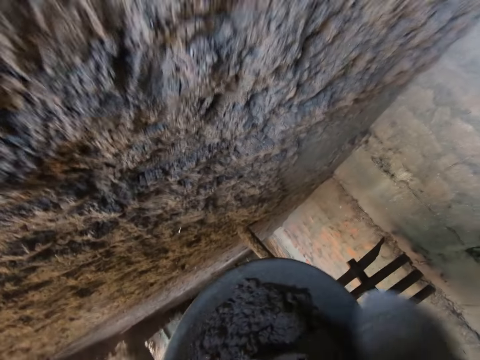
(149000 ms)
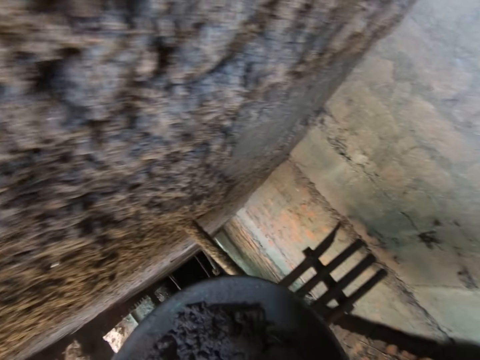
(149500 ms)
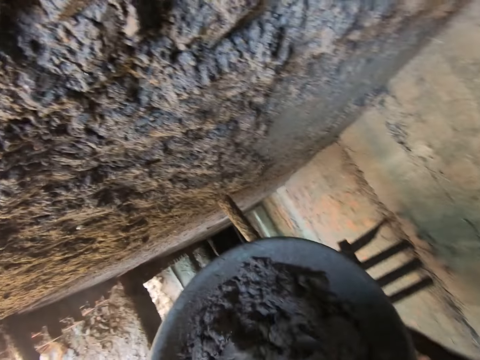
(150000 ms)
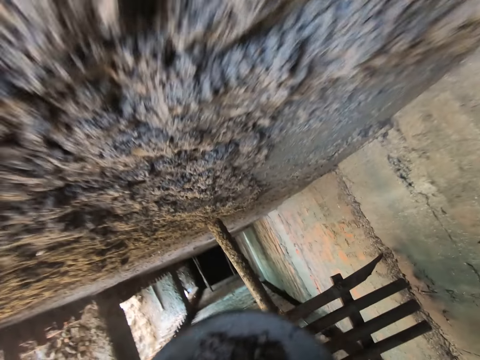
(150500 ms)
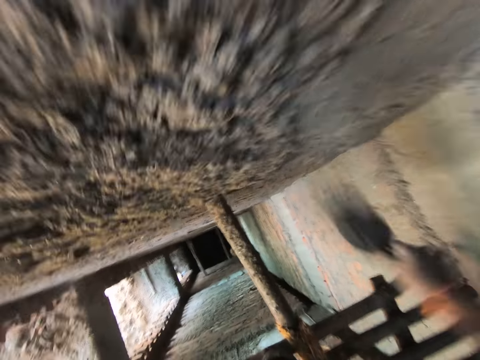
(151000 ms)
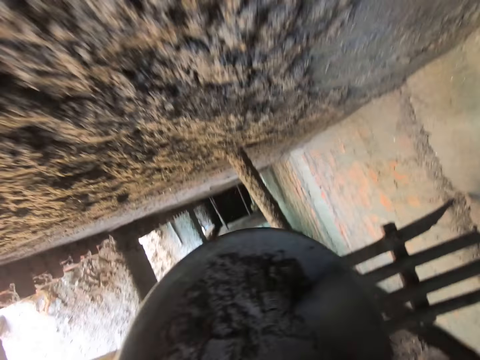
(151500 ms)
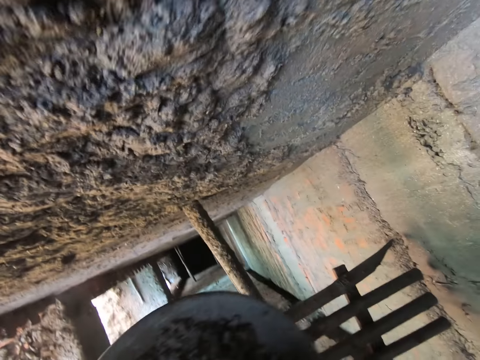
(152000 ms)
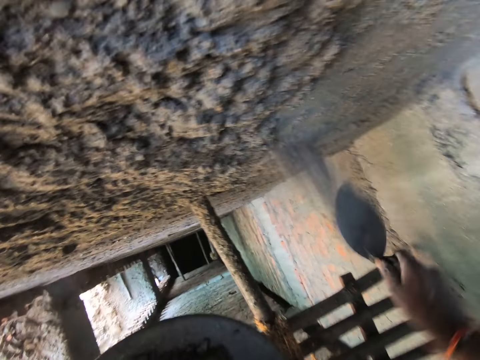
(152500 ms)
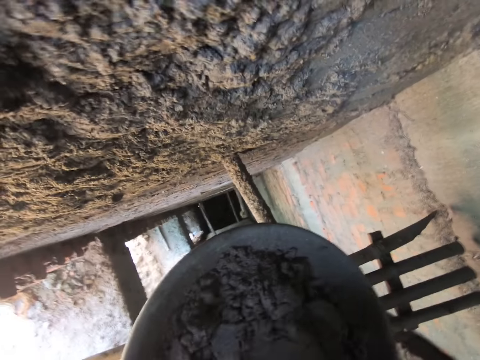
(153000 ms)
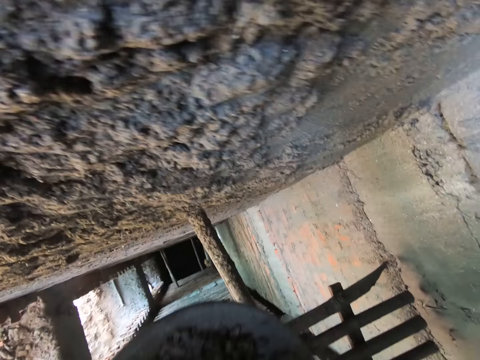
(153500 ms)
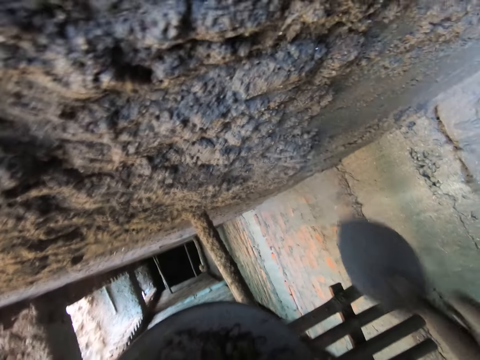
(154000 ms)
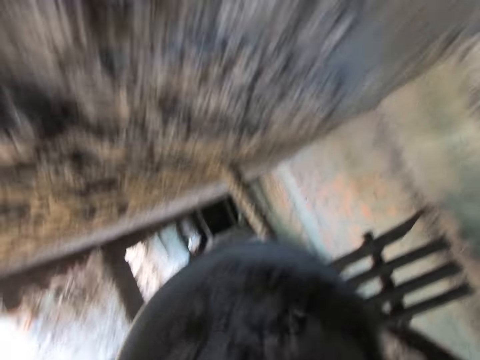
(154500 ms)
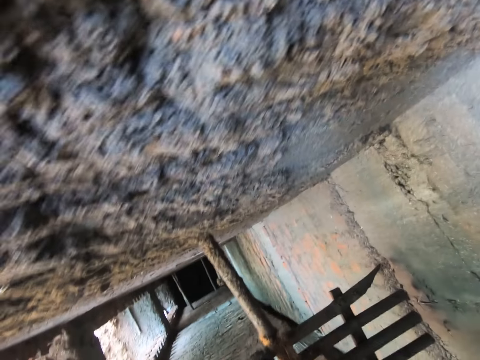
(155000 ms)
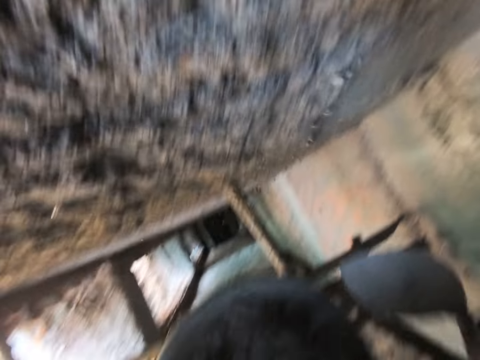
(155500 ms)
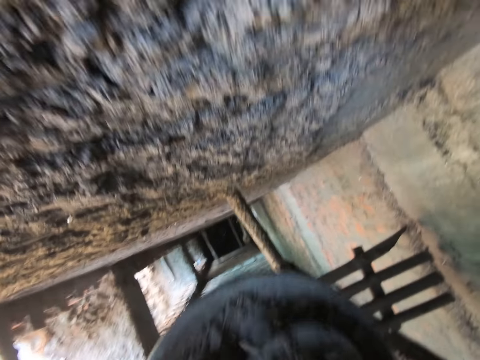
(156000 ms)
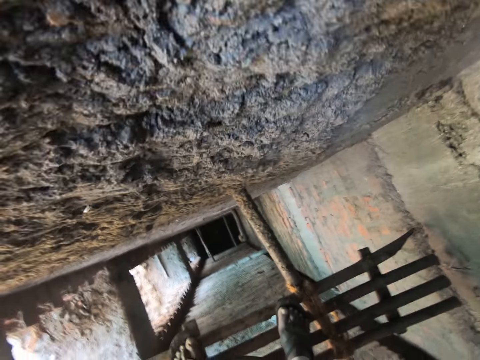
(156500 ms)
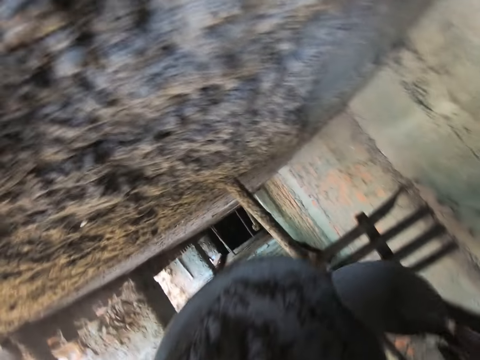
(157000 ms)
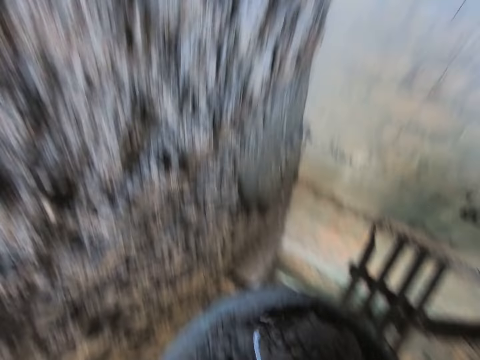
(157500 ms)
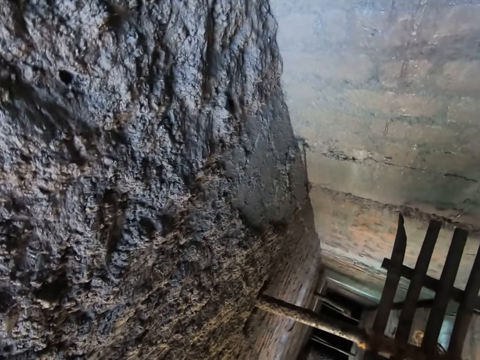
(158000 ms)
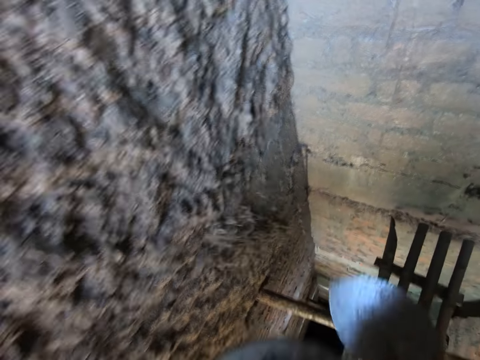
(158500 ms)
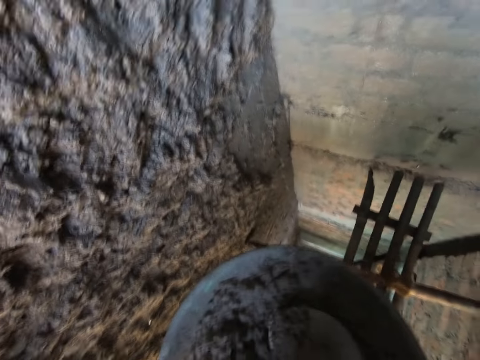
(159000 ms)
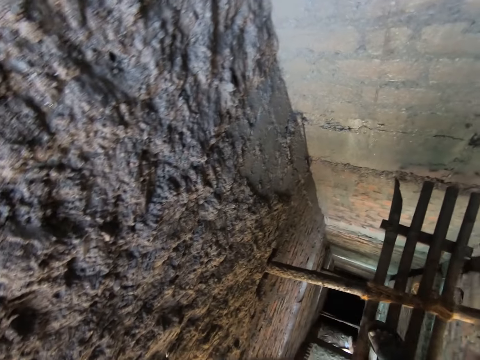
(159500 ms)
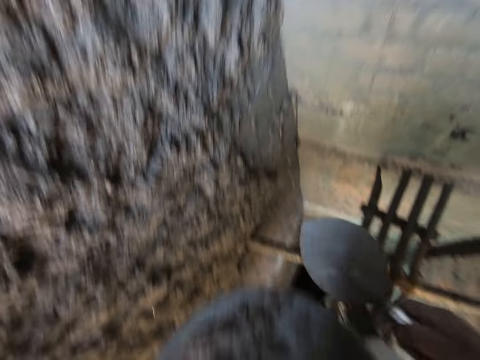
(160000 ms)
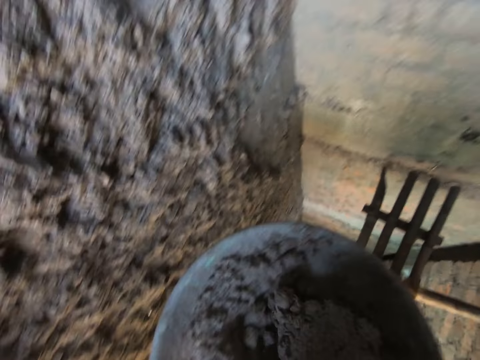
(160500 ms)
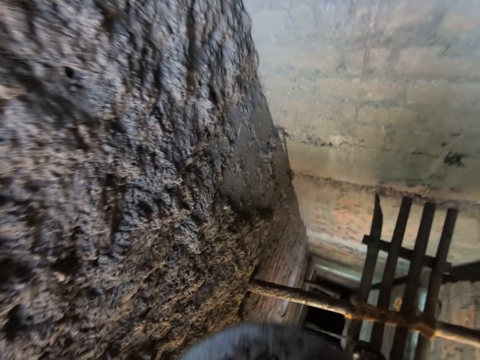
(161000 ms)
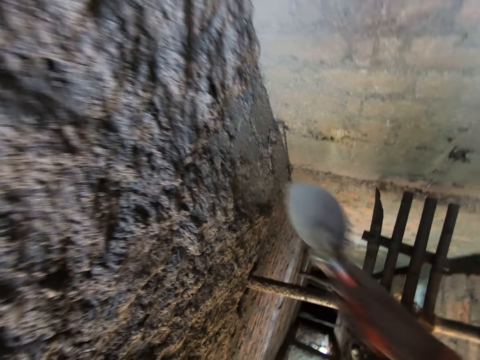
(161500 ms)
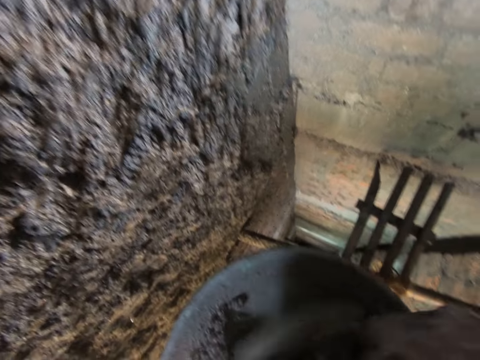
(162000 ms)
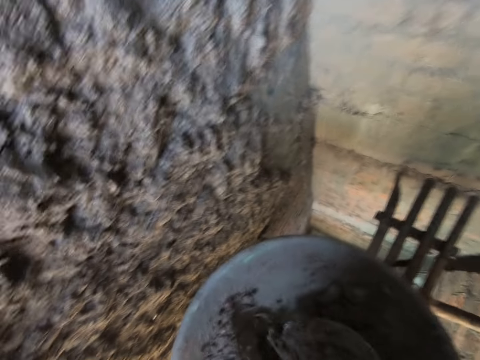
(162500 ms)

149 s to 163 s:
The camera wearer inserts the trowel and mixes the concrete. He scoops concrete from the pan of concrete with the trowel in his right hand. He throws the concrete at the wall with the trowel in his right hand. He scoops concrete from the pan of concrete with the trowel in his right hand. He throws the concrete at the wall with the trowel in his right hand. He scoops concrete from the pan of concrete with the trowel in his right hand. He puts the trowel in the concrete. He throws the concrete at the wall with the trowel in his right hand. He scoops concrete from the pan of concrete with the trowel in his right hand. He places the trowel on the bowl. He throws the concrete at the wall with the trowel in his right hand. He scoops concrete from the pan of concrete with the trowel in his right hand. He throws the concrete at the wall with the trowel in his right hand. He scoops concrete from the pan of concrete with the trowel in his right hand. He throws the concrete at the wall with the trowel in his right hand. He scoops concrete from the pan of concrete with the trowel in his right hand. He throws the concrete at the wall with the trowel in his right hand. He scoops concrete from the pan of concrete with the trowel in his right hand. He throws the concrete at the wall with the trowel in his right hand. He mixes the concrete.

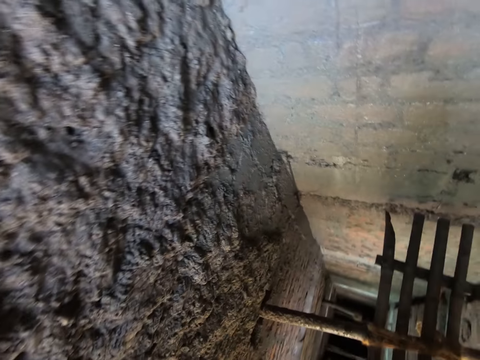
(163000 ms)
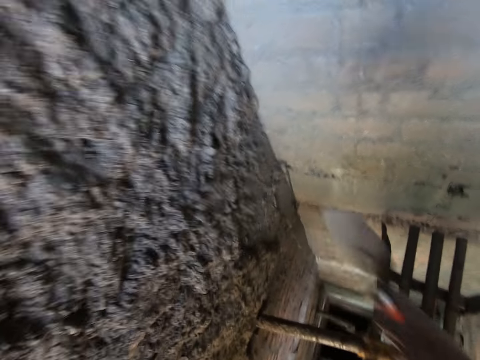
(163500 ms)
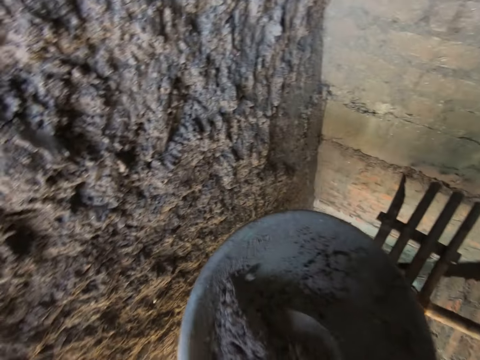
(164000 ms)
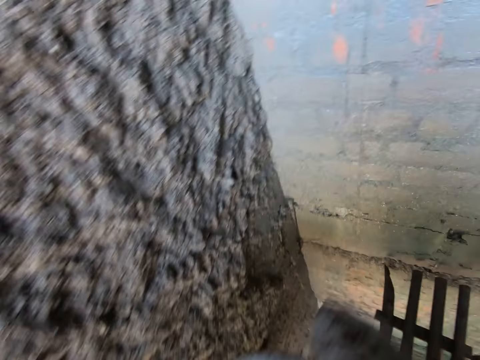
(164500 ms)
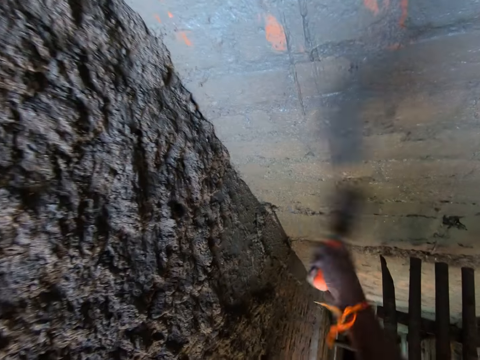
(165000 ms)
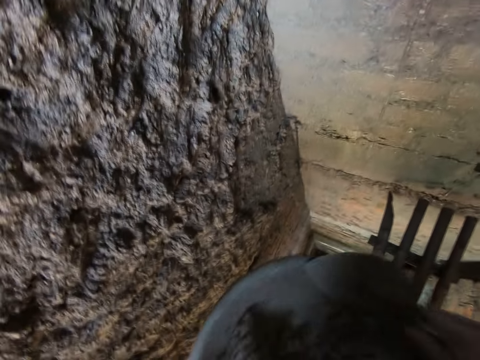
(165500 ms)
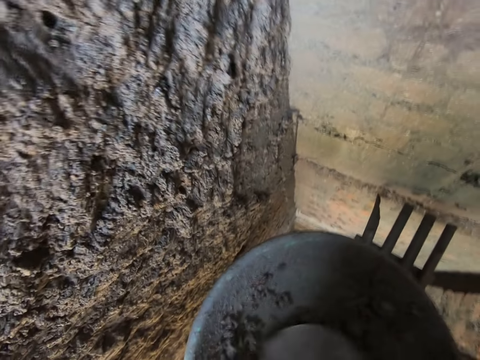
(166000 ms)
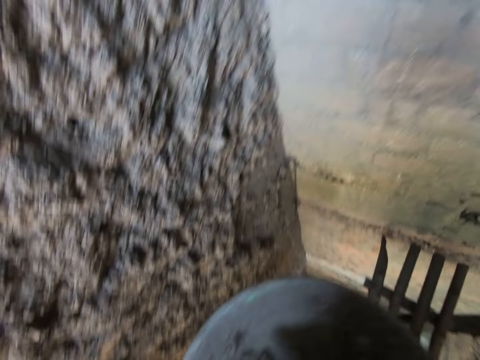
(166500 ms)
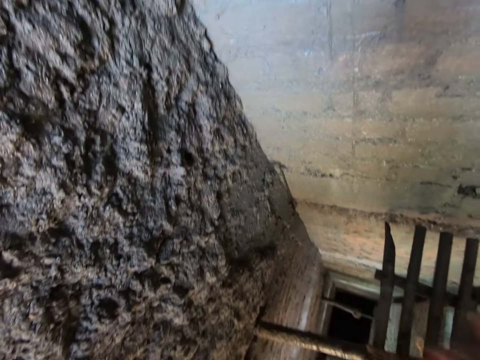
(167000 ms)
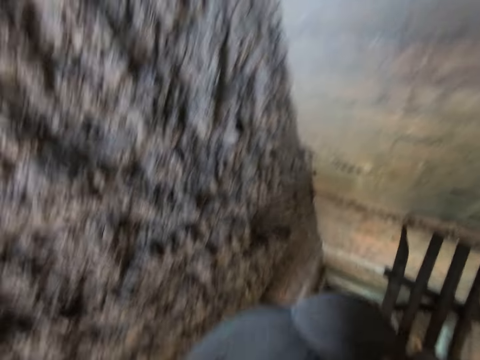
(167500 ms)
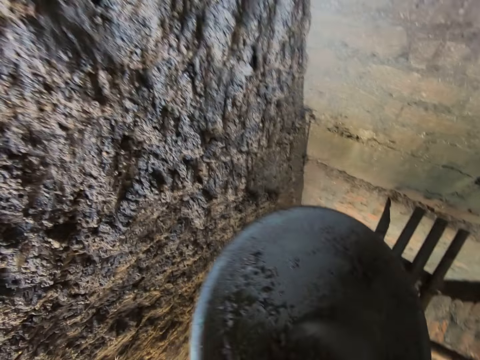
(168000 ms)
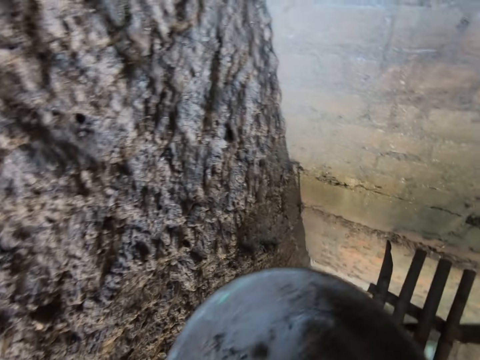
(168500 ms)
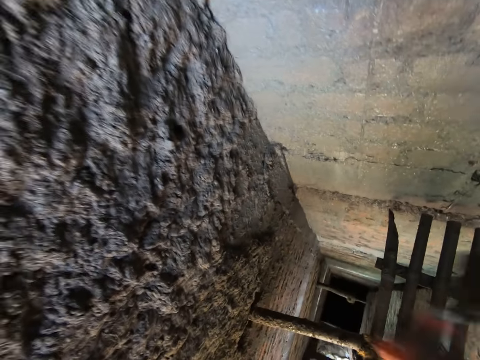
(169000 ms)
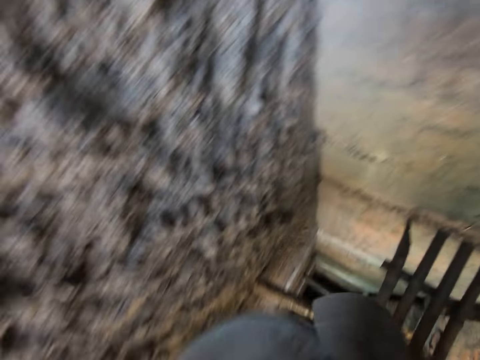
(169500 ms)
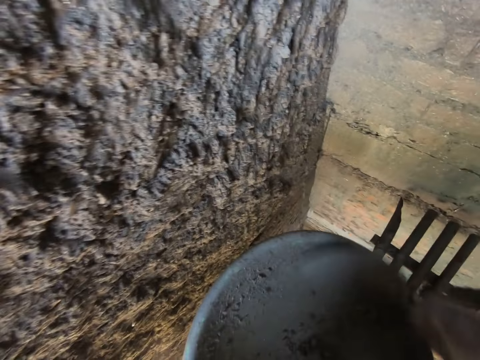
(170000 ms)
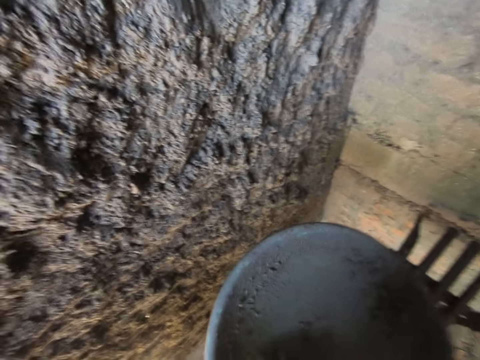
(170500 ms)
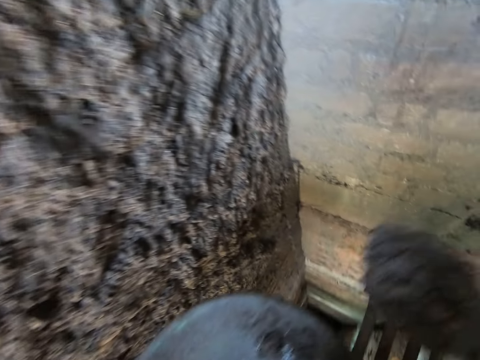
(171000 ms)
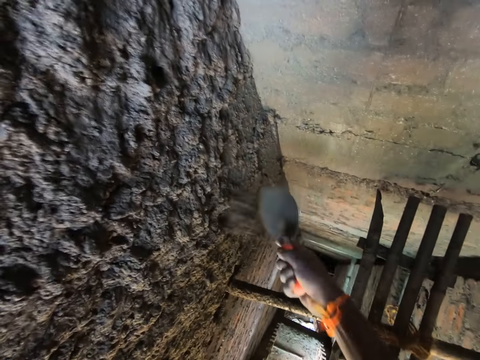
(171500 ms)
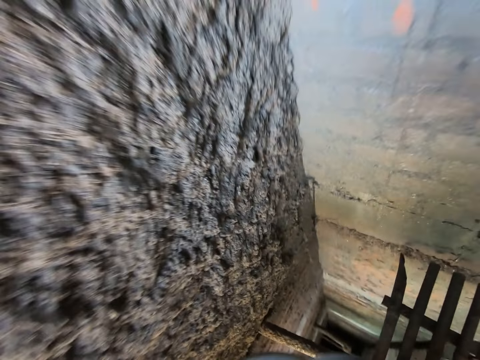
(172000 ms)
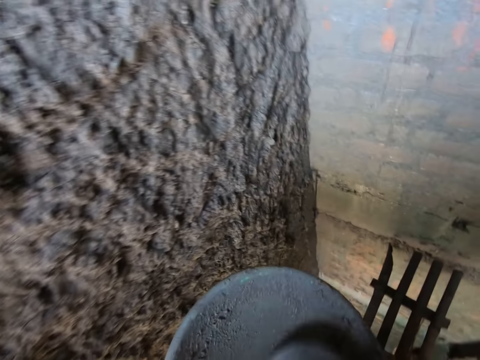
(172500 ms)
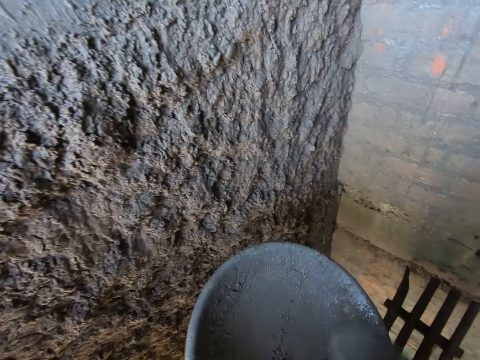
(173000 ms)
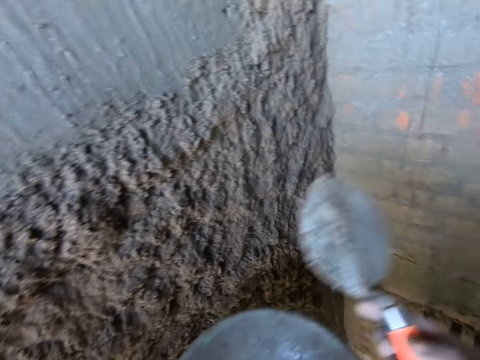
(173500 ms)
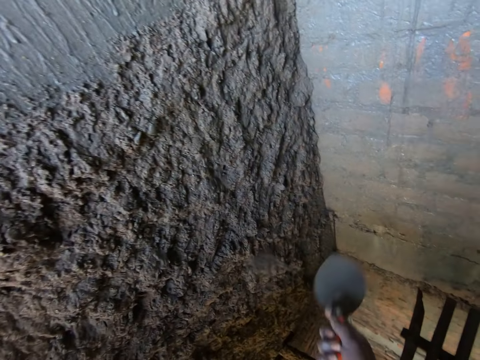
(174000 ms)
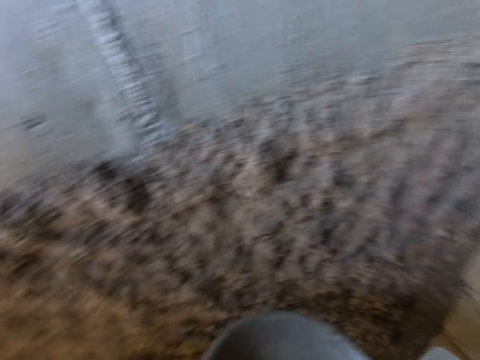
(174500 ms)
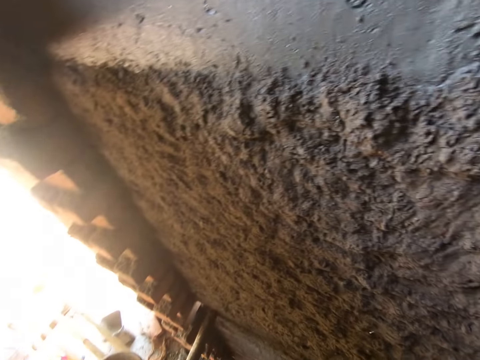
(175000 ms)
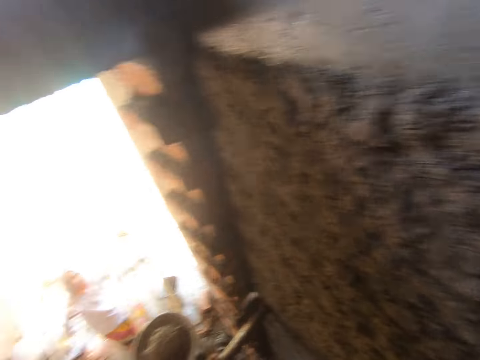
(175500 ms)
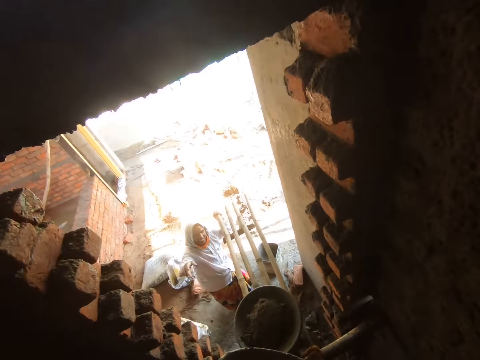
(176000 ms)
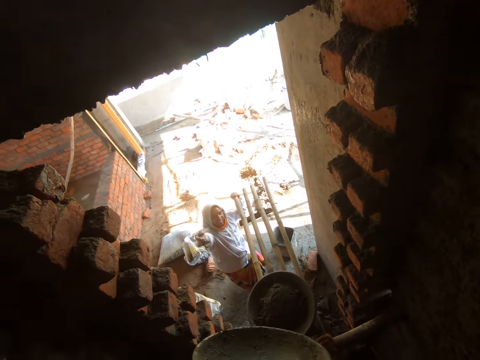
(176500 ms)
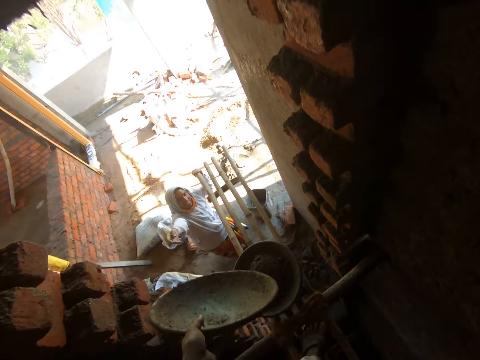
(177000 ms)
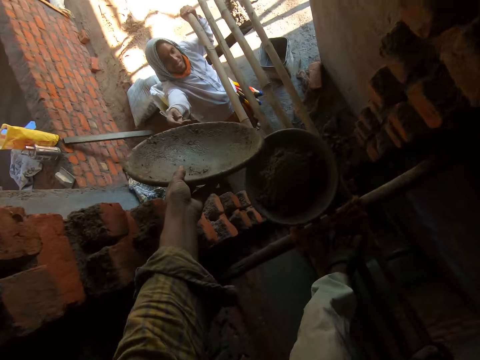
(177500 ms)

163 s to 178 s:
The camera wearer scoops concrete from the pan of concrete with the trowel in his right hand. He throws the concrete at the wall with the trowel in his right hand. He scoops concrete from the pan of concrete with the trowel in his right hand. He throws the concrete at the wall with the trowel in his right hand. He scoops concrete from the pan of concrete with the trowel in his right hand. He throws the concrete at the wall with the trowel in his right hand. He scrapes concrete in the bowl in his left hand with the trowel in his right hand. He scoops concrete from the pan of concrete with the trowel in his right hand. He throws the concrete at the wall with the trowel in his right hand. He scrapes concrete in the bowl in his left hand with the trowel in his right hand. He scoops concrete from the pan of concrete with the trowel in his right hand. He throws the concrete at the wall with the trowel in his right hand. He scrapes concrete in the bowl in his left hand with the trowel in his right hand. He scoops concrete from the pan of concrete with the trowel in his right hand. He throws the concrete at the wall with the trowel in his right hand. A woman interacts with the camera wearer.
